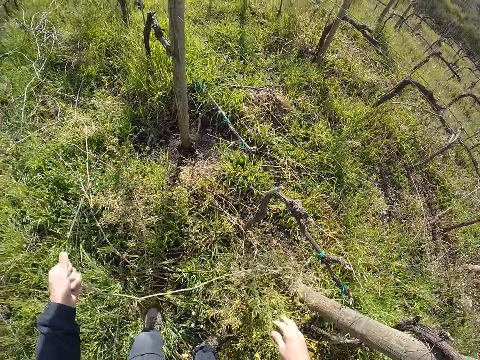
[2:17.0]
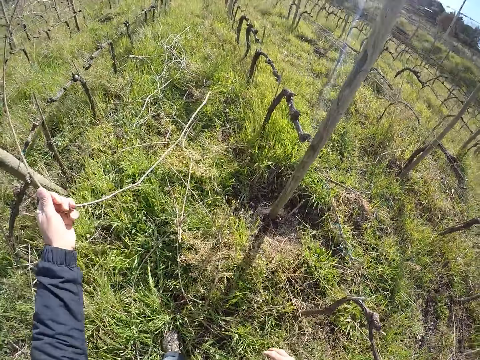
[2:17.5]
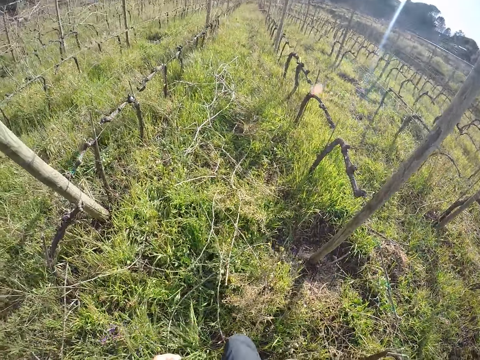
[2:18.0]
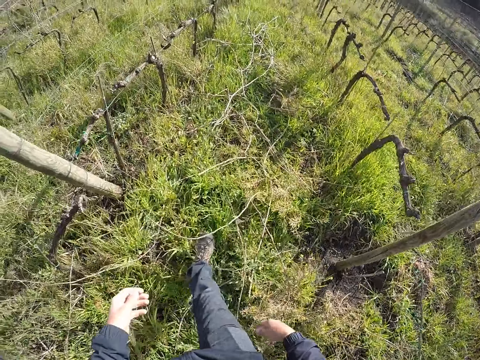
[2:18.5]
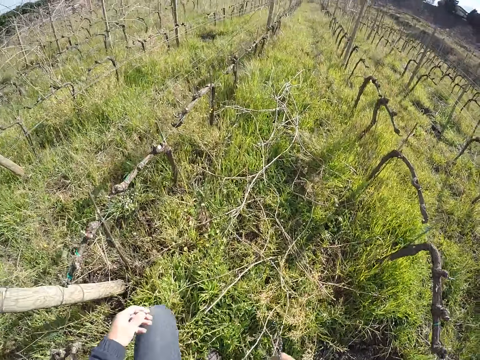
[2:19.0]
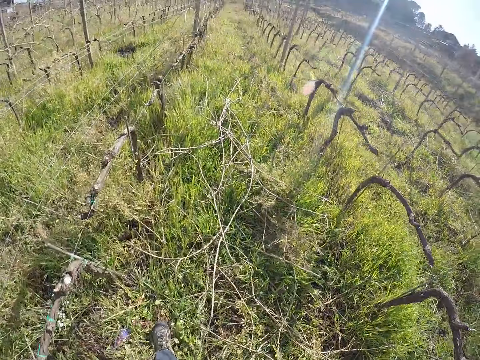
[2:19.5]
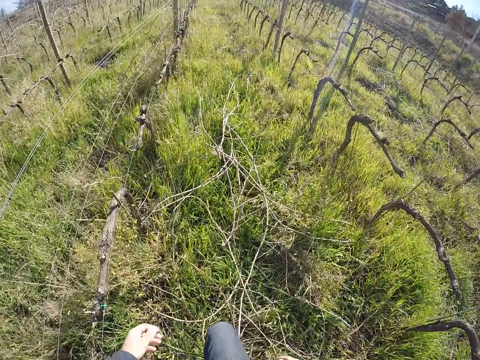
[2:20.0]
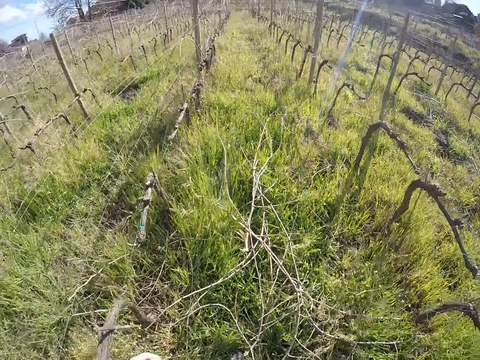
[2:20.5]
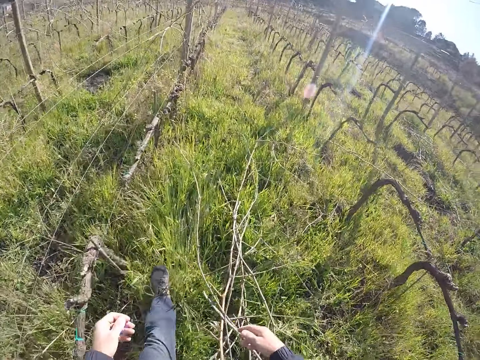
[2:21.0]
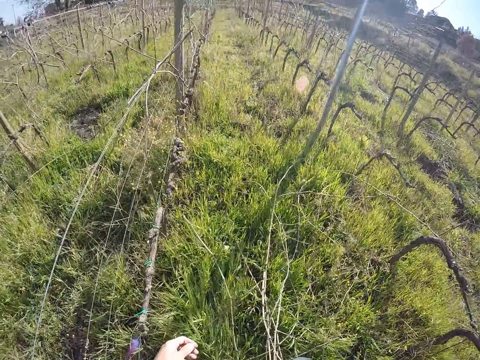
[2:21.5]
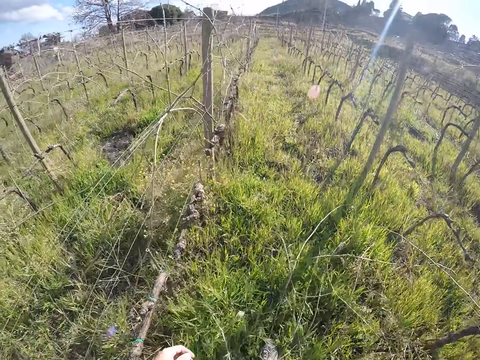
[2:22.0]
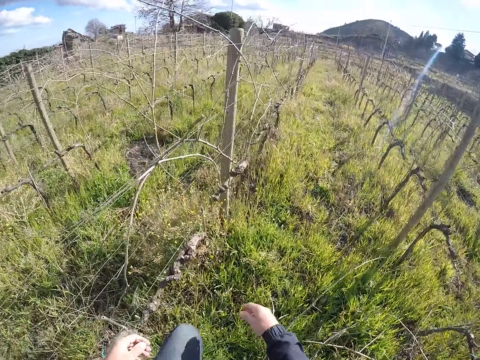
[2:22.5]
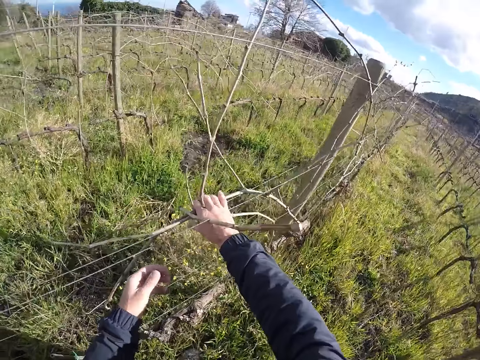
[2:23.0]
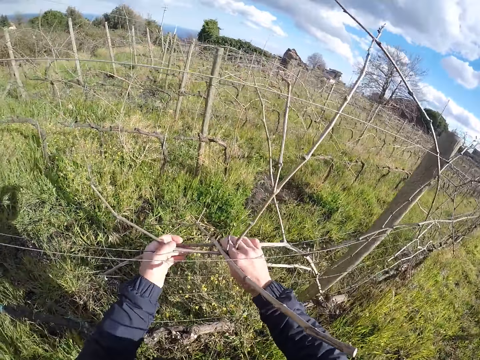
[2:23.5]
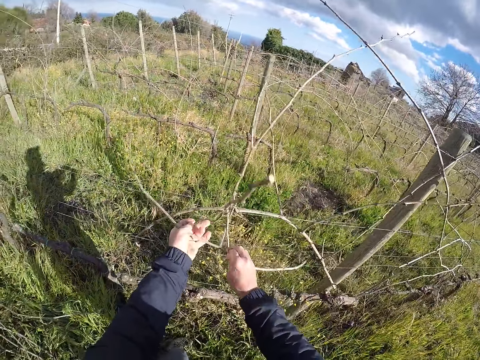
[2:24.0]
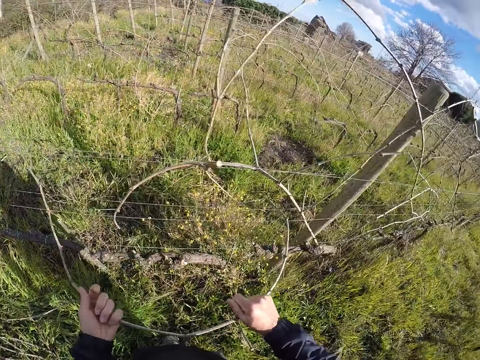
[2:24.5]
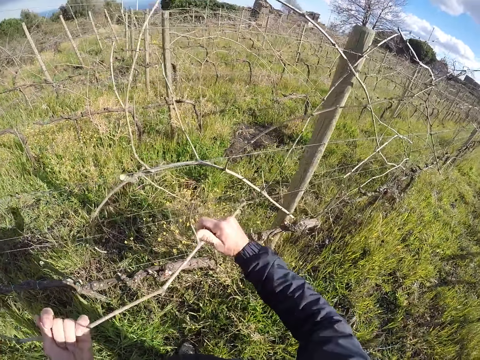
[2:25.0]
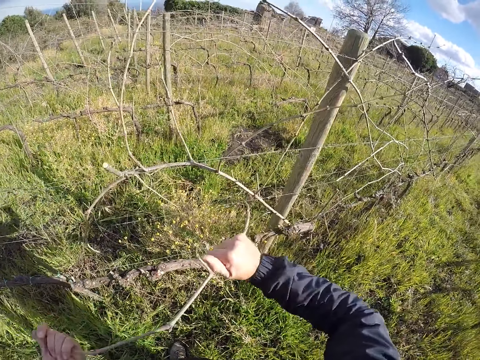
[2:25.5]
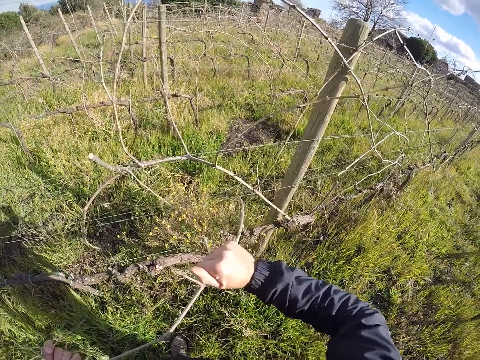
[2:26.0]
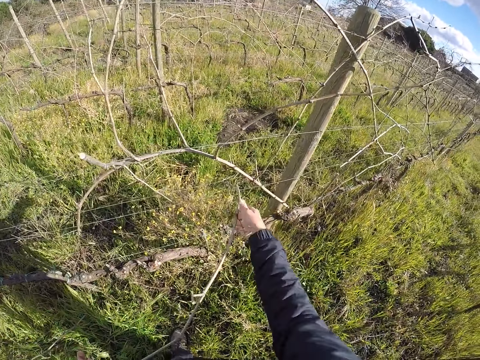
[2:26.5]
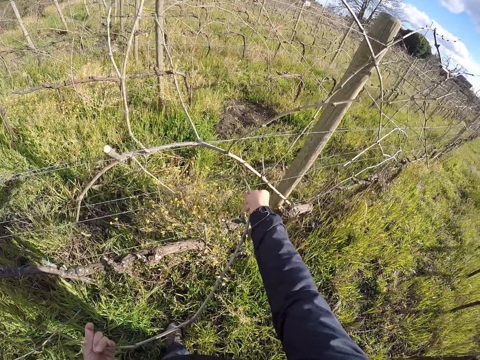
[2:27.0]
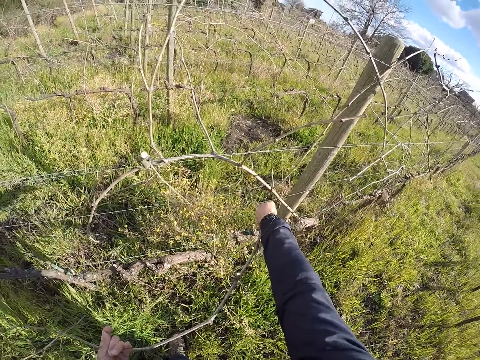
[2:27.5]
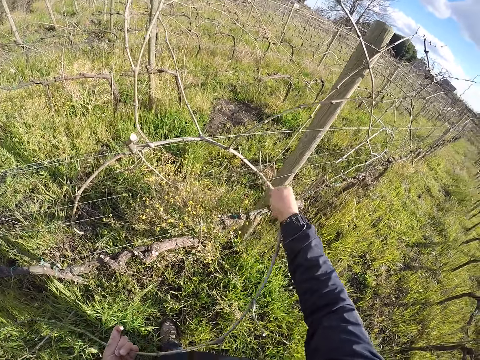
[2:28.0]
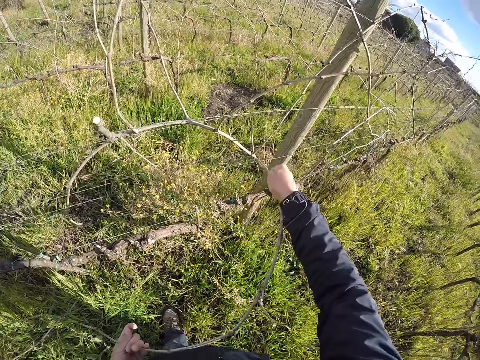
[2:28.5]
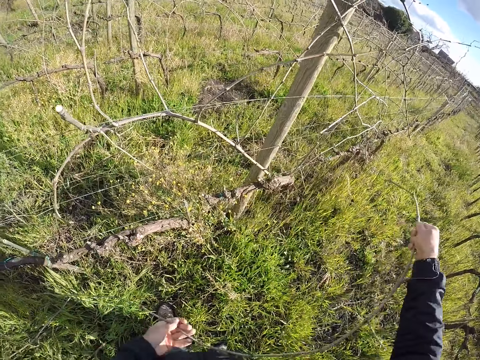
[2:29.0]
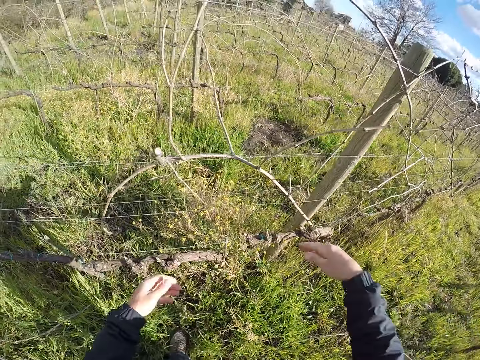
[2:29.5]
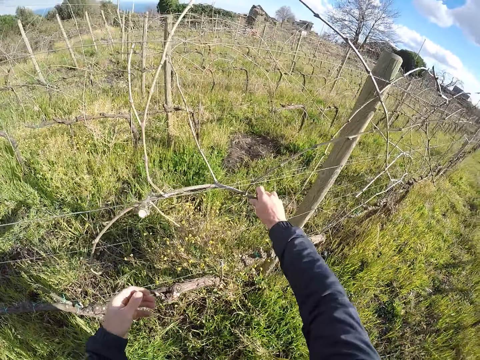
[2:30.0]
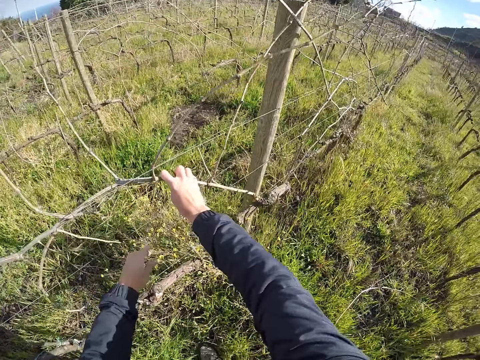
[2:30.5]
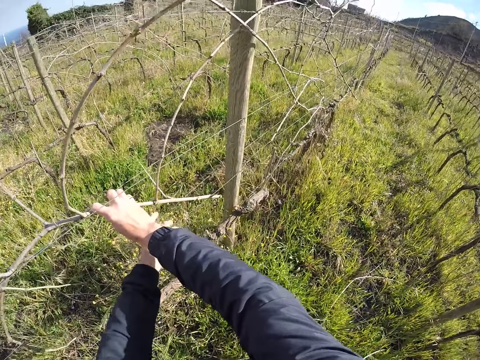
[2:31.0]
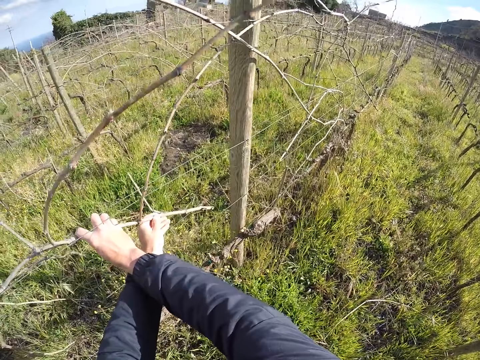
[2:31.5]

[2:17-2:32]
The camera wearer walks around the garden. He moves some dry sticks from the wire fence to the ground with his hands.

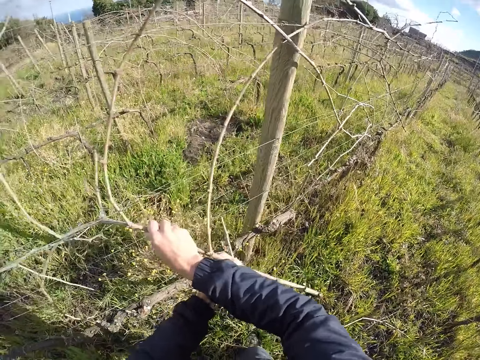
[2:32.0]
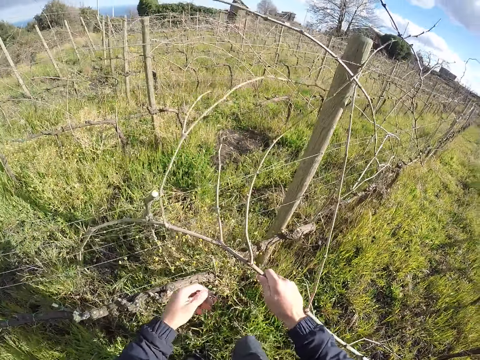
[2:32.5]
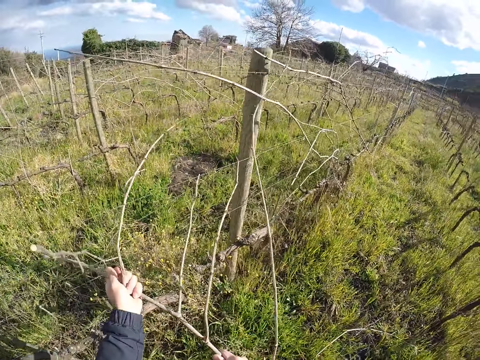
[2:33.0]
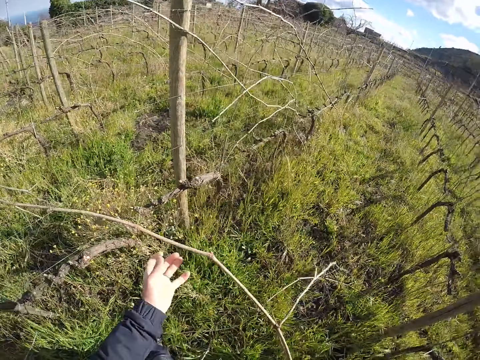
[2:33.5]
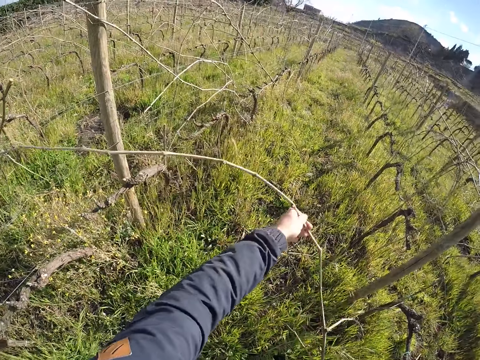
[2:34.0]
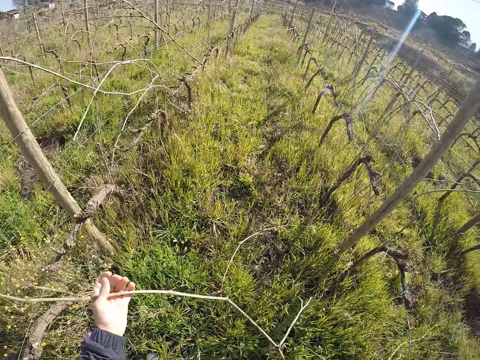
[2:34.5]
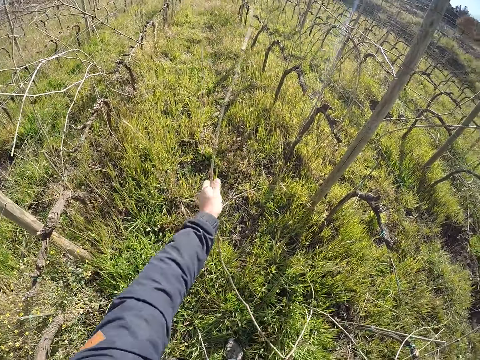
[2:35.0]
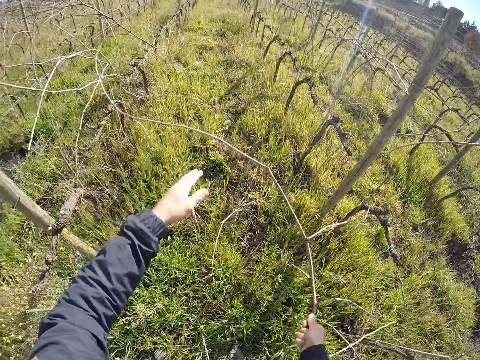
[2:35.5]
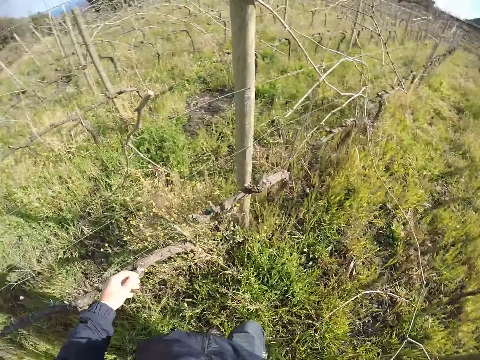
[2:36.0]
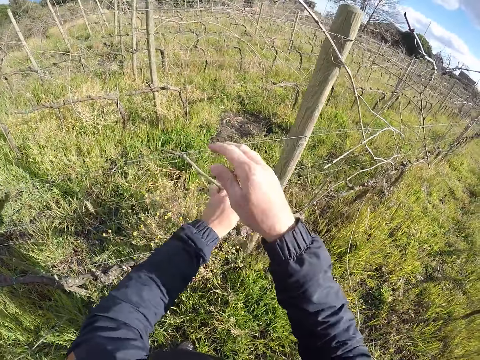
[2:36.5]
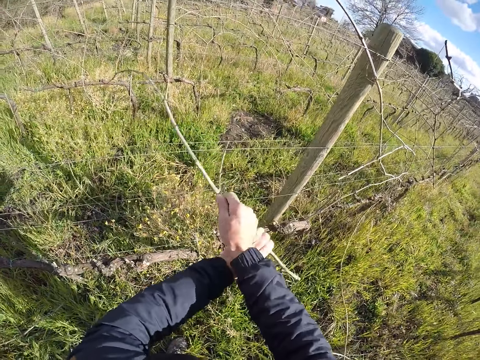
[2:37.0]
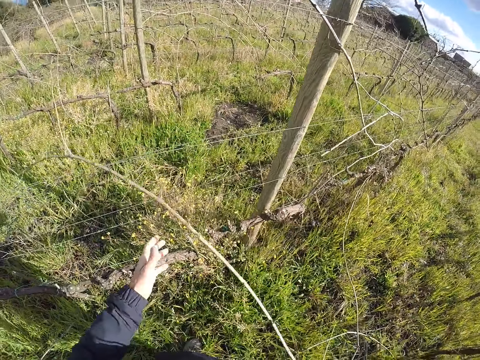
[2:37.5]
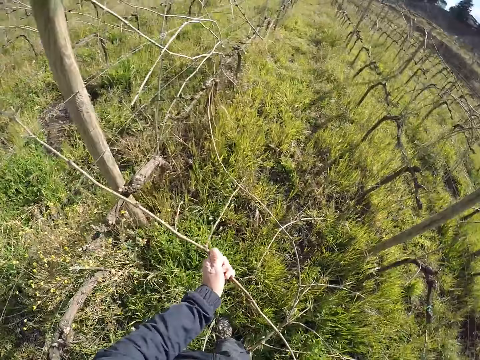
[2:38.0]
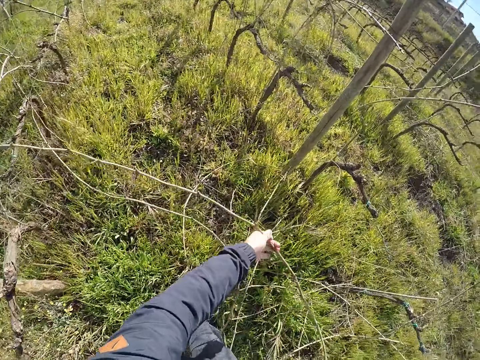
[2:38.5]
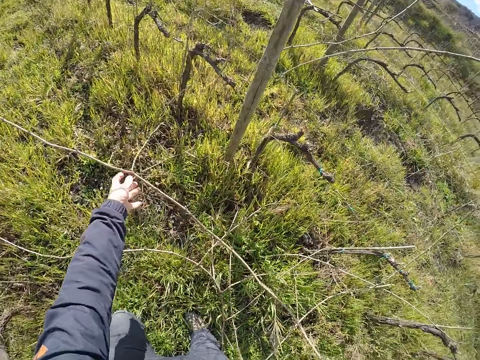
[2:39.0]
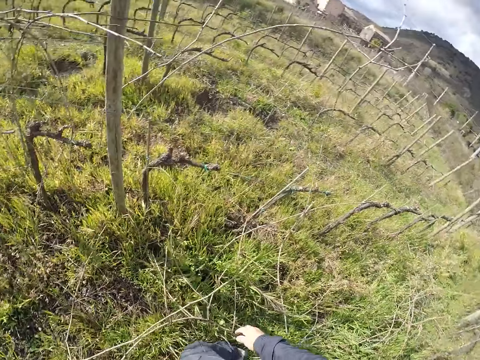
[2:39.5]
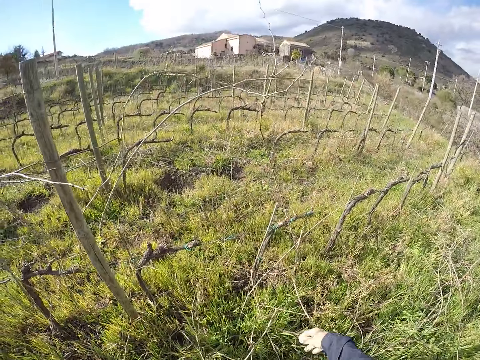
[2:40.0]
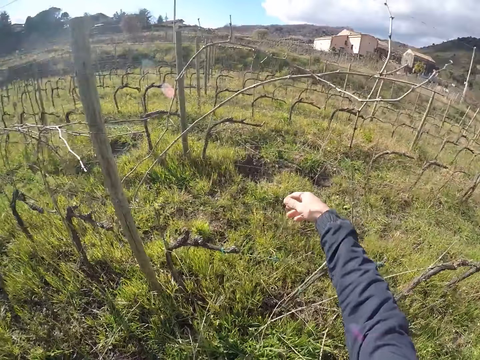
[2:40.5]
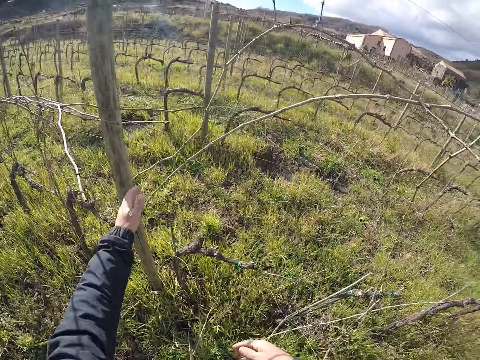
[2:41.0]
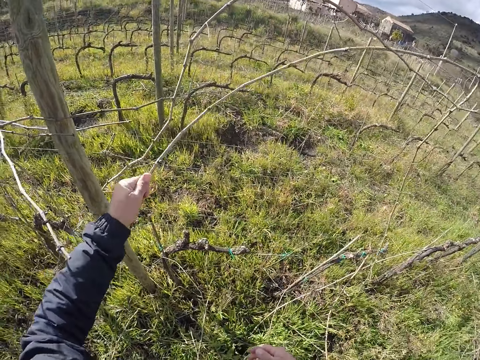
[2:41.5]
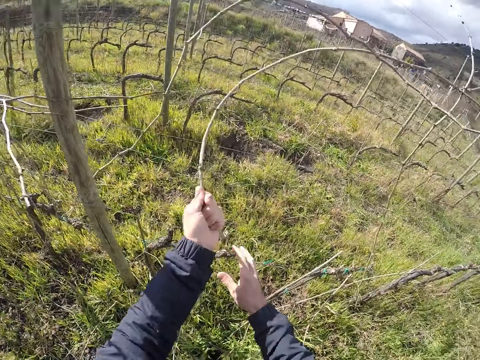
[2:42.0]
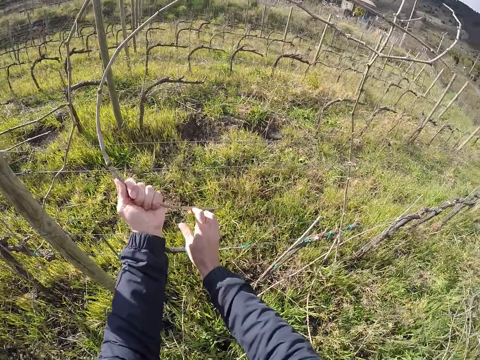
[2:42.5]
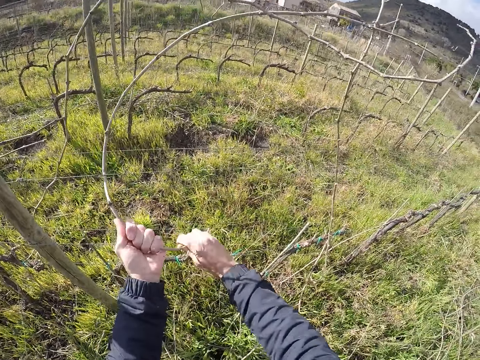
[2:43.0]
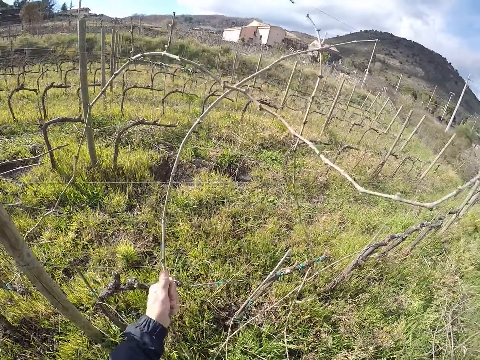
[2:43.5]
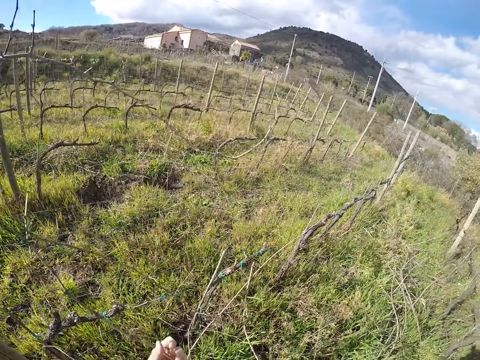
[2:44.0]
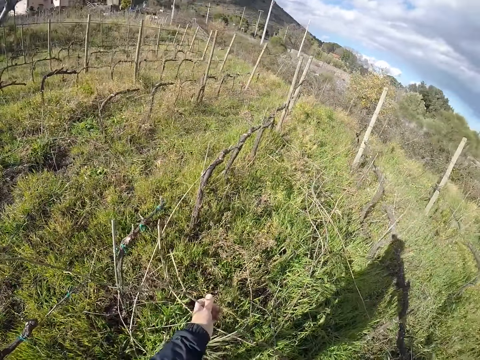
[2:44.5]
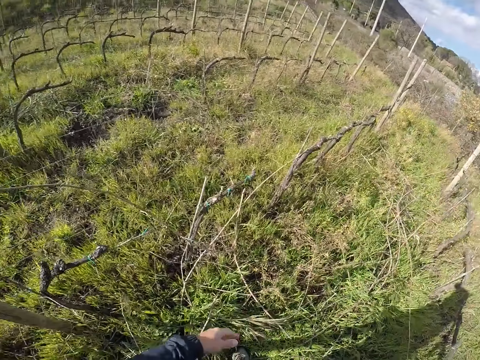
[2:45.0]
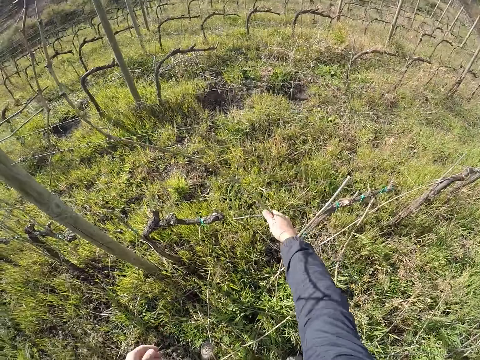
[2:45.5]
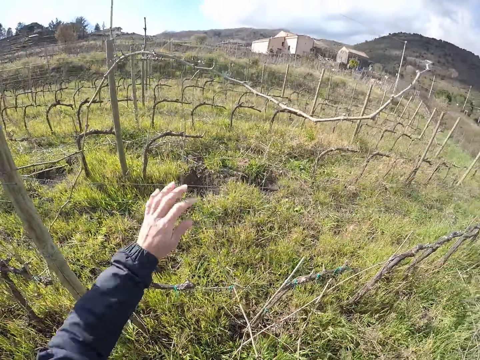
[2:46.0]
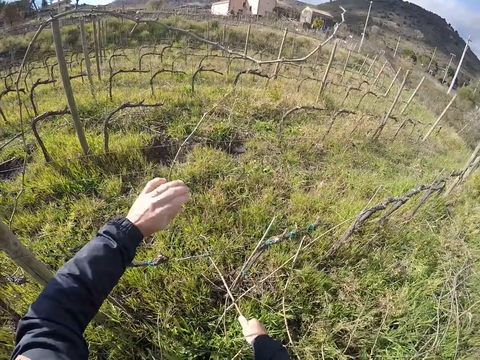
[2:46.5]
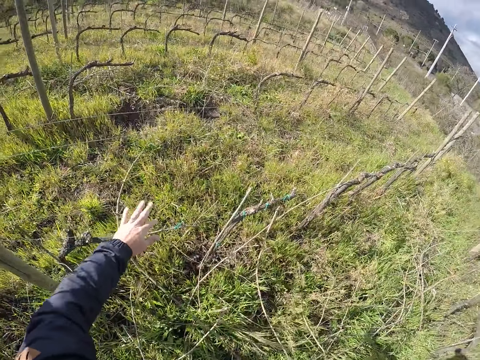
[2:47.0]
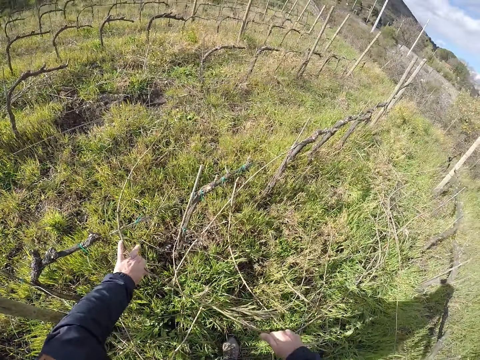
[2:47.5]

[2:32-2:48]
The camera wearer moves some dry sticks from the wire fence to the ground with his hands.
